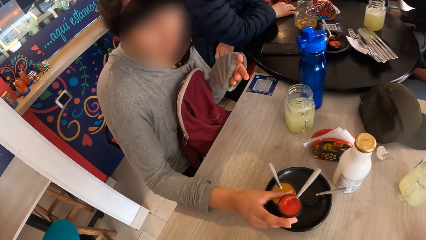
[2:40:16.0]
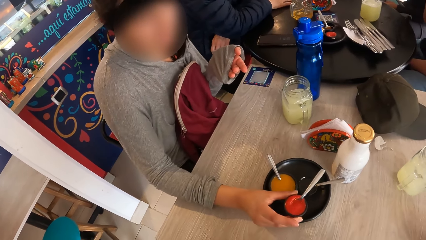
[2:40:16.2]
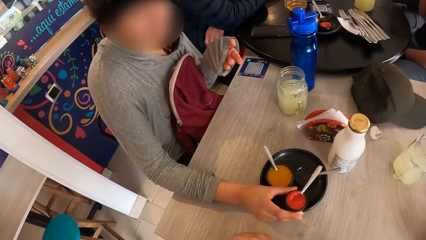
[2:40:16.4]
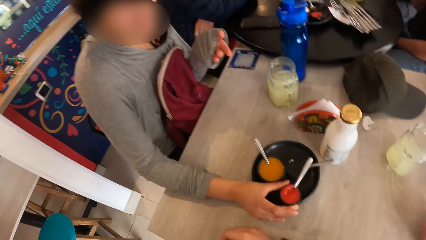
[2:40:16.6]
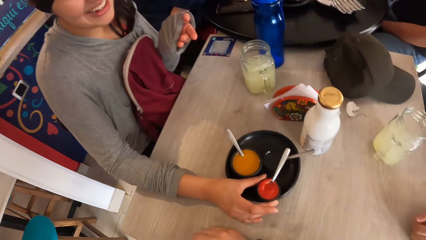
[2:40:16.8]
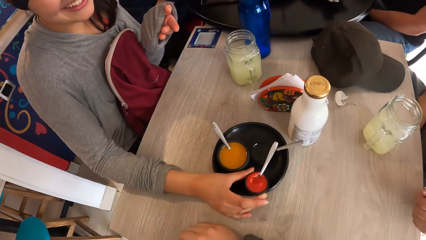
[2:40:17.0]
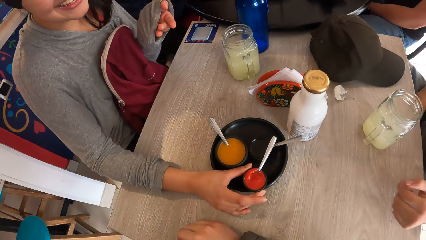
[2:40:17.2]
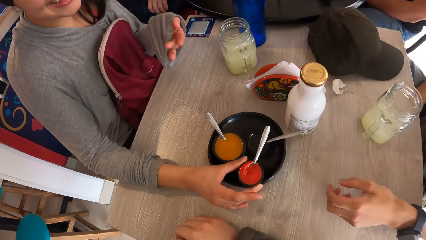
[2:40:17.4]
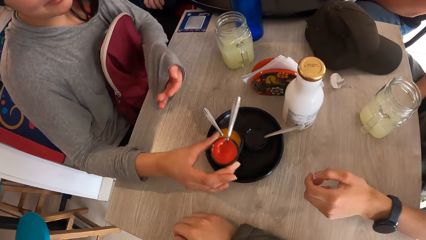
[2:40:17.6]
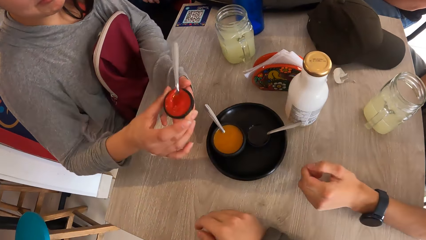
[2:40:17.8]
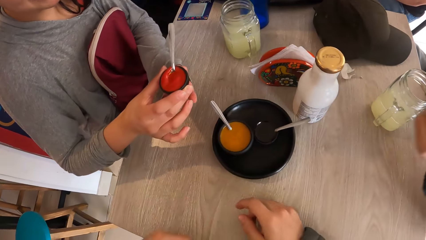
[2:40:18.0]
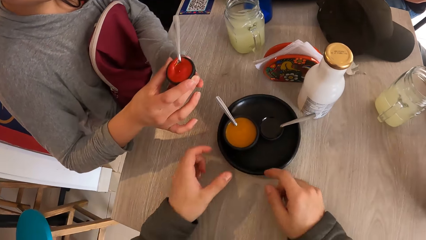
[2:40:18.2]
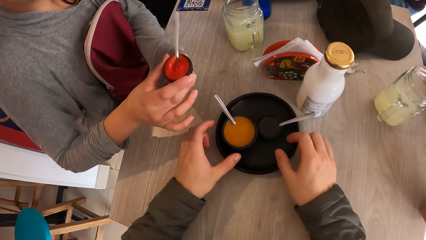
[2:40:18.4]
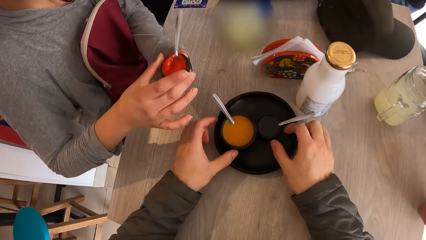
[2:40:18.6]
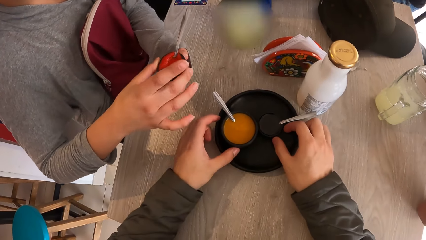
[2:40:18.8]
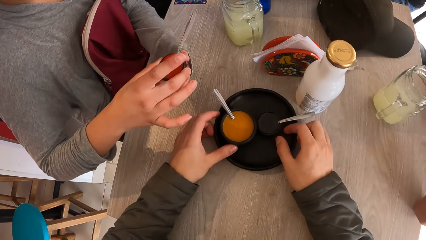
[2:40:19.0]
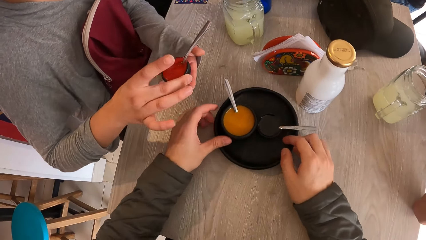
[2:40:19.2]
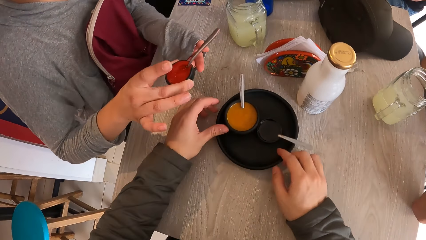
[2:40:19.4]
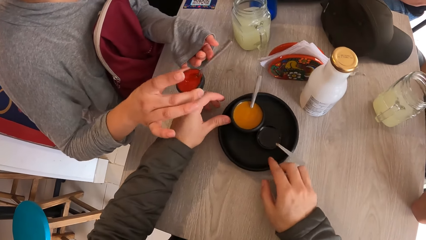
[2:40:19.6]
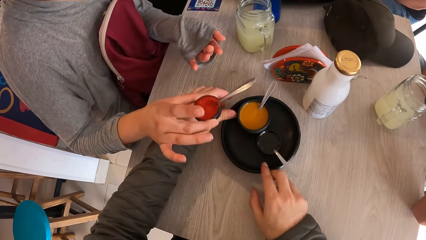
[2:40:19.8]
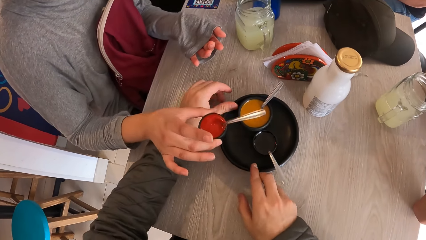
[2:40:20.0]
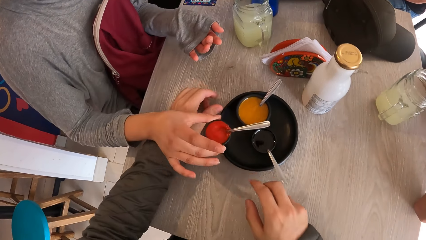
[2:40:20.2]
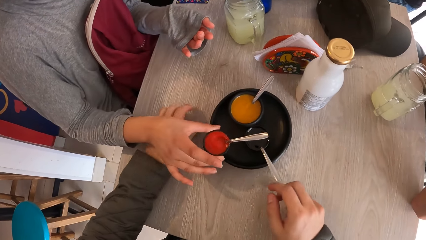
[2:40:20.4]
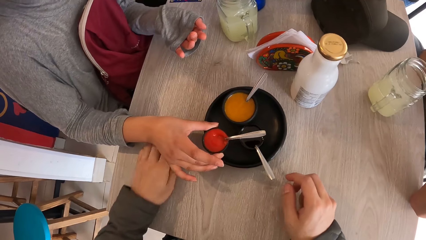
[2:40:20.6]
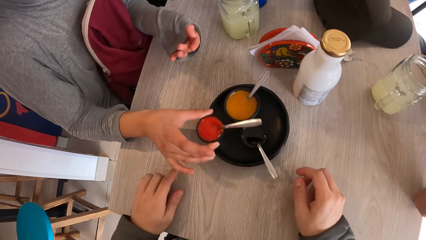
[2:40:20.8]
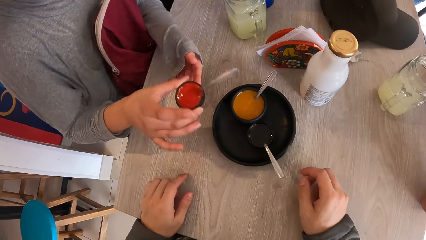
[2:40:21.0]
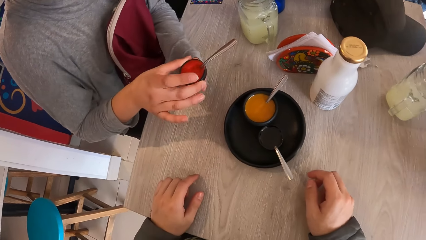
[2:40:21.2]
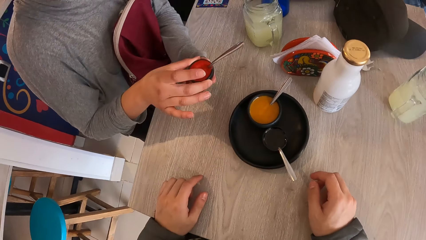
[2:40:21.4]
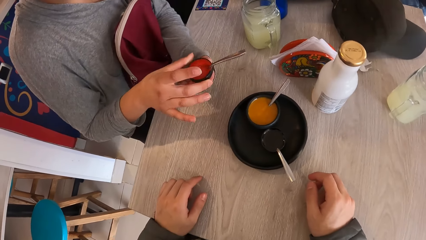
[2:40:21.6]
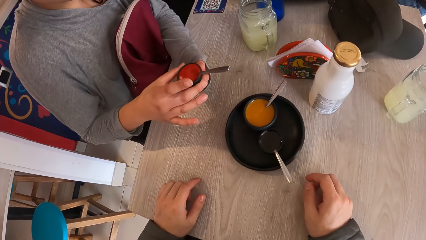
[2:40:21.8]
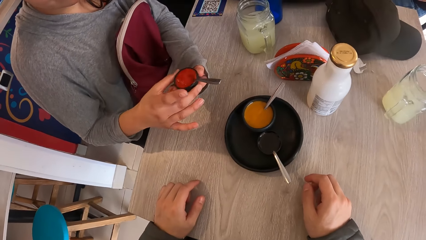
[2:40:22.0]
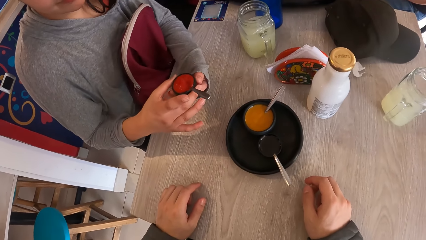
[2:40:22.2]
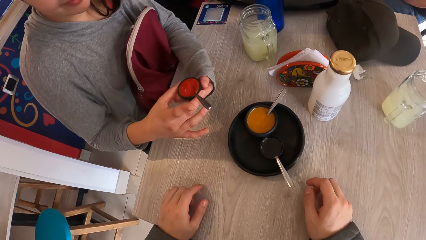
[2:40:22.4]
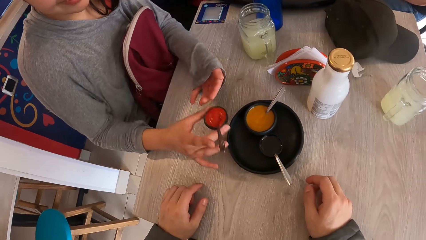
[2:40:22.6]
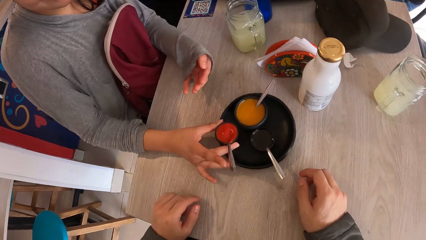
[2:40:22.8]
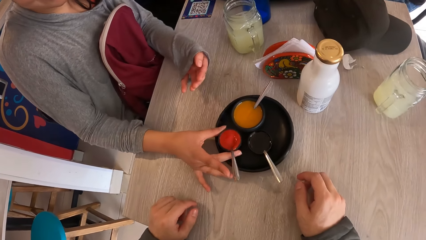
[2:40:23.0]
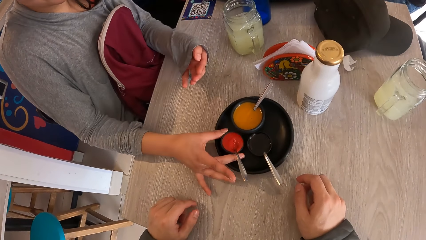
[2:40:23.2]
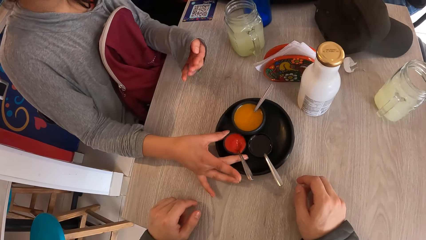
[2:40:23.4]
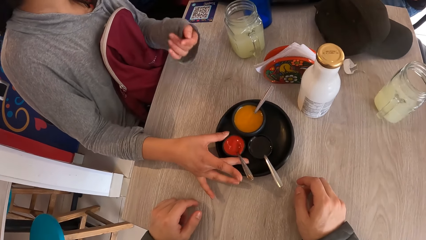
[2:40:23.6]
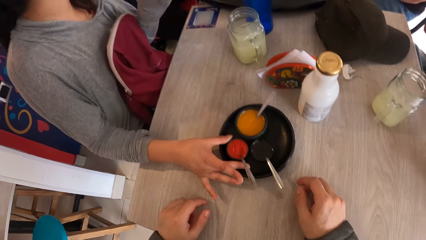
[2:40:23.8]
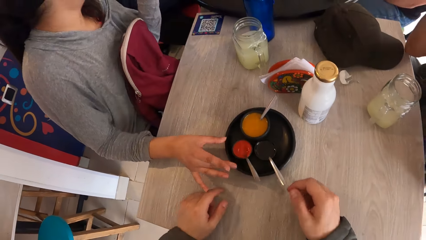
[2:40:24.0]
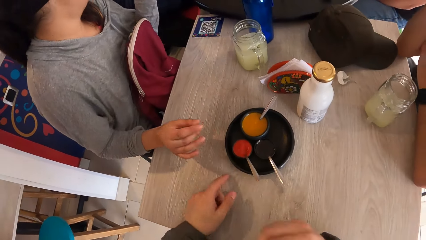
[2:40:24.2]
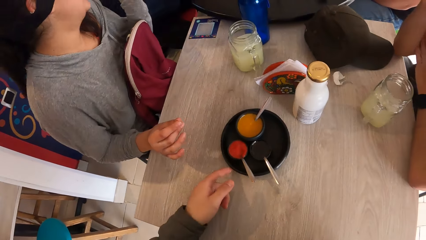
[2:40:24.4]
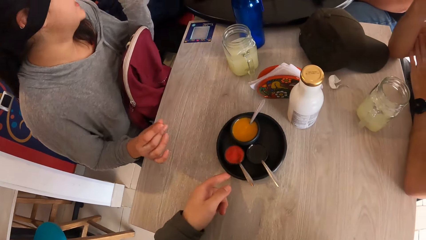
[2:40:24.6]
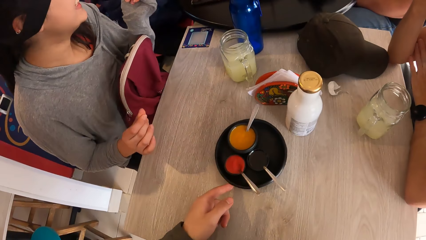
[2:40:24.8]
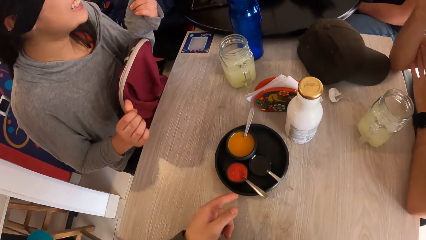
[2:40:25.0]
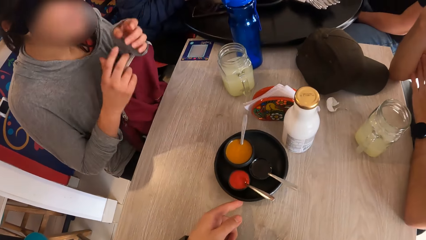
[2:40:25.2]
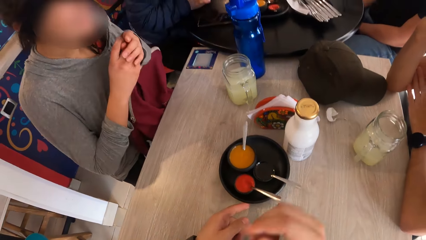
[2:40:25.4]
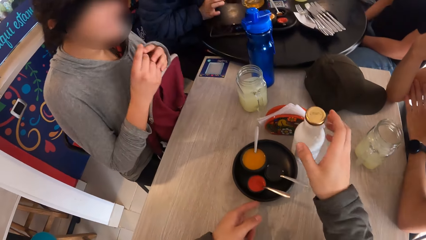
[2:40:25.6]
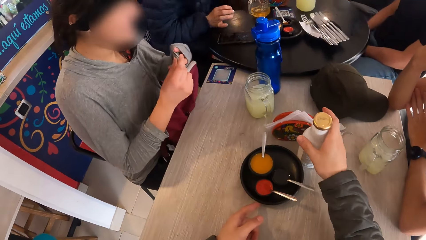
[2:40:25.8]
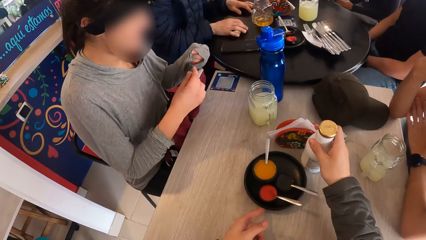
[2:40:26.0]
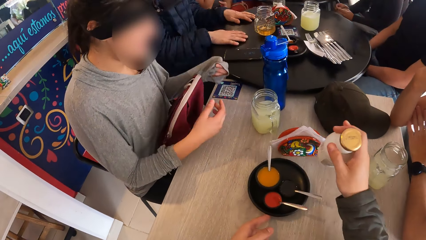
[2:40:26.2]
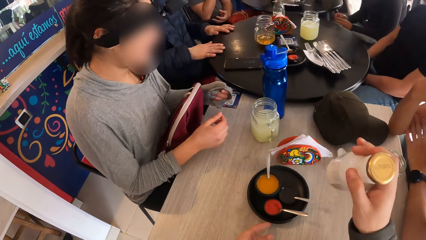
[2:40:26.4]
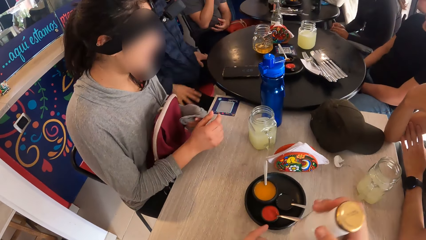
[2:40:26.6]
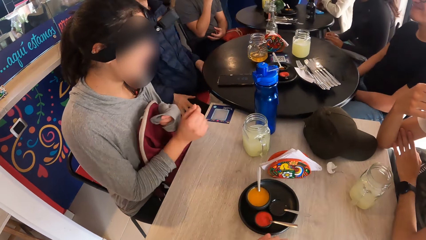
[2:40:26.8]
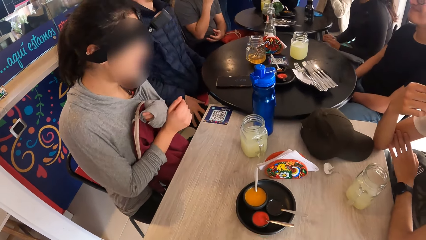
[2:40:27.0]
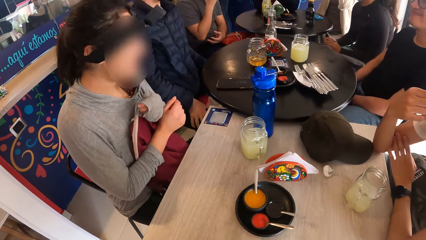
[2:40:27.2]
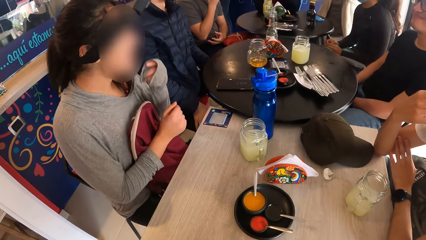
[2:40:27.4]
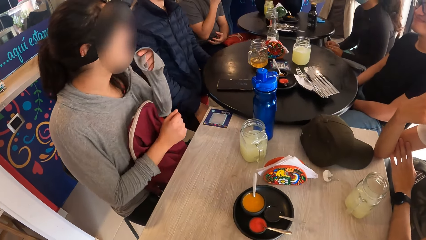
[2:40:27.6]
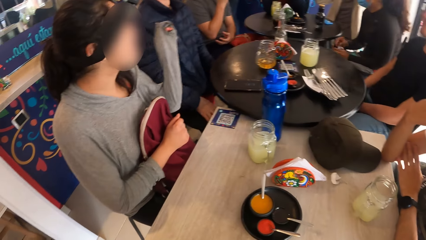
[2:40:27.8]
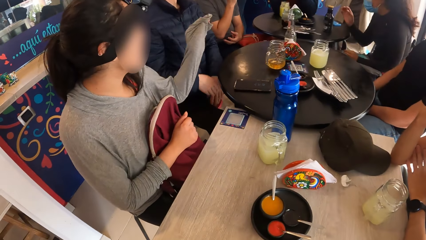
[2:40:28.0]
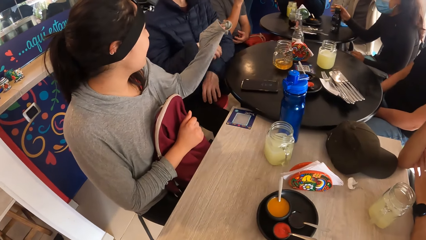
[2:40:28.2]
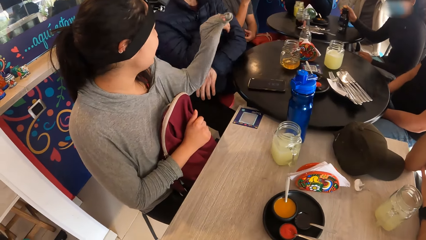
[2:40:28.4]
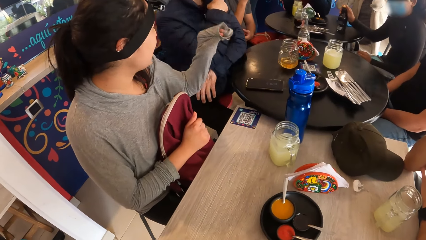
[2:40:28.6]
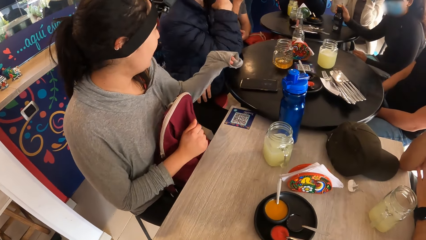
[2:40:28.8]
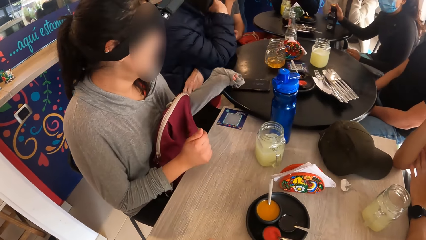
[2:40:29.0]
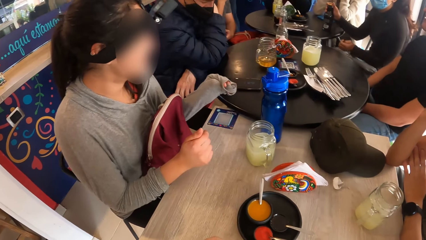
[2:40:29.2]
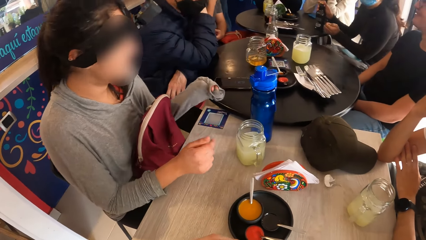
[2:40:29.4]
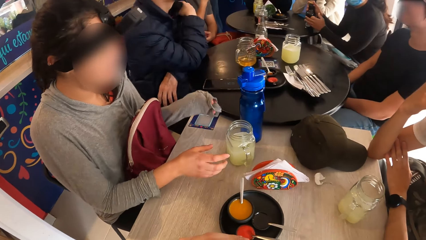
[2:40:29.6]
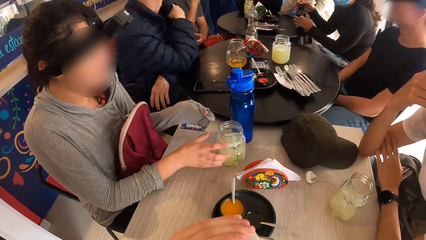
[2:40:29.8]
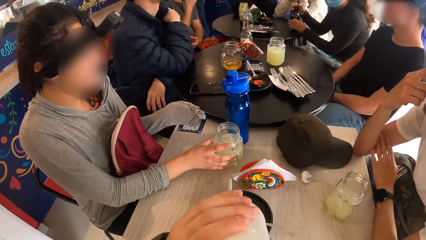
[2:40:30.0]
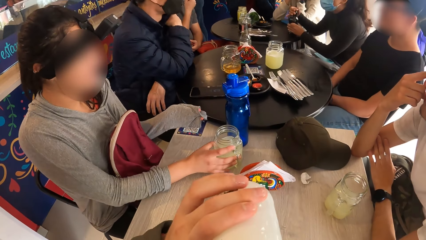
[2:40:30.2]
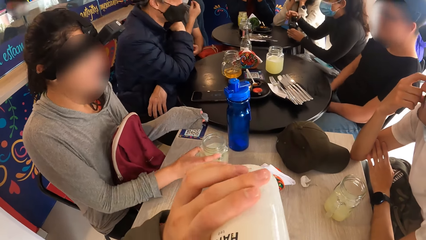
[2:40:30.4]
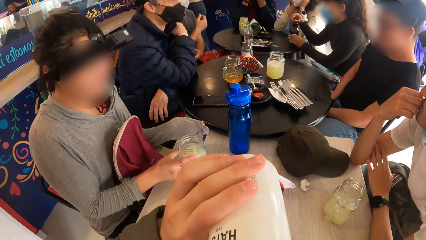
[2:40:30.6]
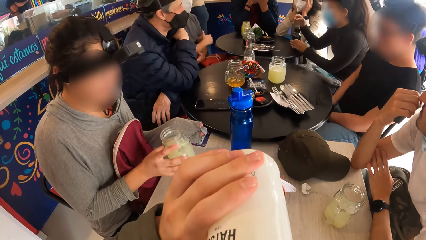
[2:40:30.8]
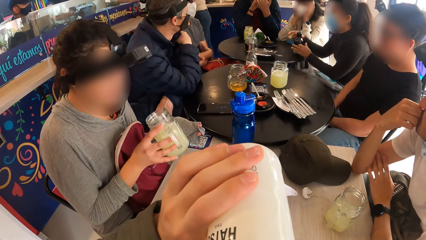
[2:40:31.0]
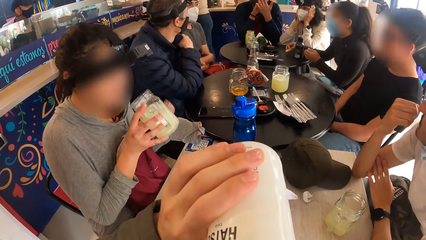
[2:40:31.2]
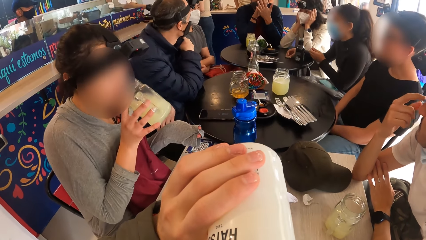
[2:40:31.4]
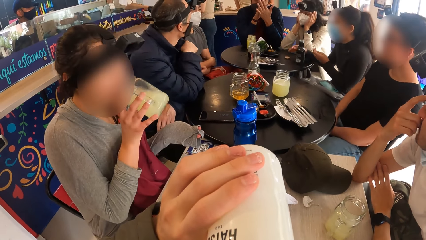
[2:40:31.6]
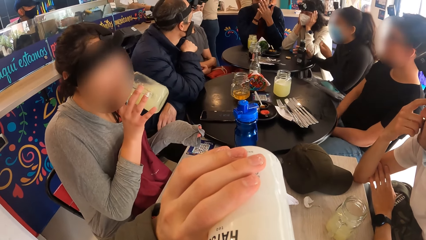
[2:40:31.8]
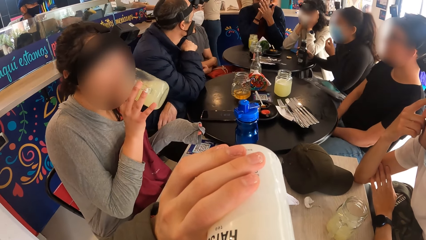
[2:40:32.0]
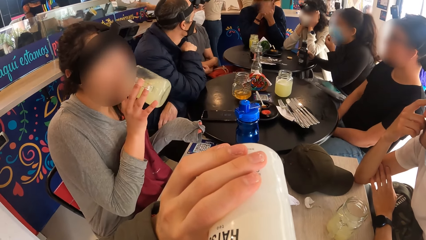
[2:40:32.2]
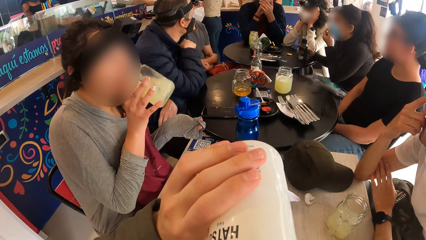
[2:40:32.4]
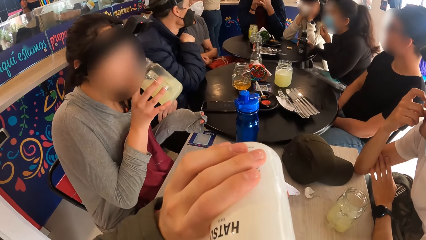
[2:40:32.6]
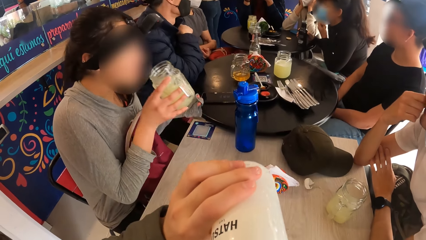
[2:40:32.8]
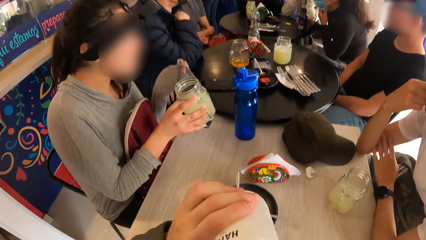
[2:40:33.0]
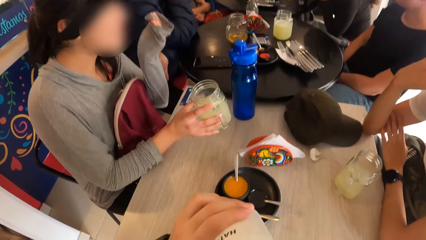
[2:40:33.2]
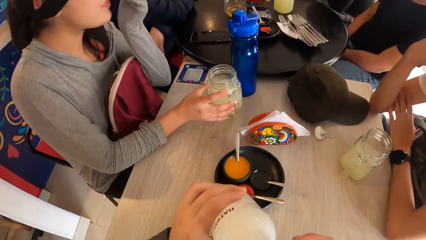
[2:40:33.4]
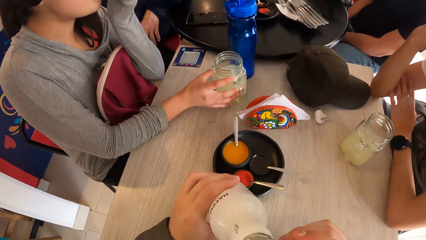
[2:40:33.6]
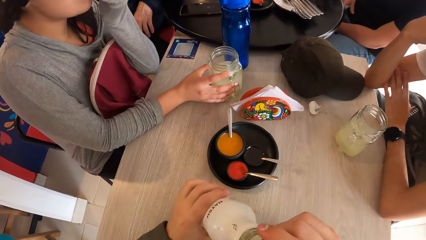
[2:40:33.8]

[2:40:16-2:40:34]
The woman places a cup of custard or container in the plate or tray on the table with her right hand. The woman holds the container on the tray on the table. The woman picks the cup of custard from the plate on the table with her right hand. A man stretches a hand towards the container. The man stretches the hand back. The woman adjusts the cup of custard in her right hand with her left hand. The woman holds the container in her hands. The camera wearer turns the tray on the table. He adjusts the plate on the table with his hands. The man stretches the container towards the tray on the table. The woman stretches the container back. The woman adjusts the cup of custard in her hands. The woman turns the container in her hands. The woman places the cup of custard in the plate on the table with her right hand. The woman converses with another person. The camera wearer adjusts the plate on the table with his left hand. He pushes the tray on the table. He picks a bottle of drinks from the table with his right hand. The woman holds a bag on her laps. The man stares around in the room. The woman gestures and converses with the other person. The camera wearer drinks from the bottle with his left hand. The woman picks the jar from the table with her right hand. The man scrubs his face with a hand. The woman drinks from the jar in her right hand.
